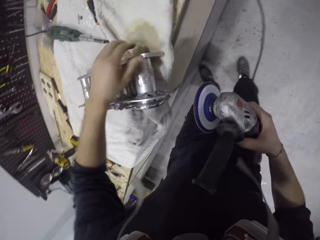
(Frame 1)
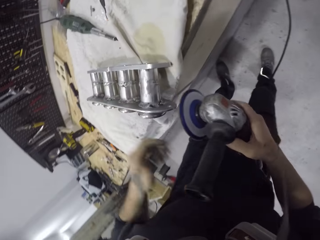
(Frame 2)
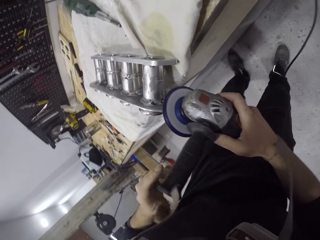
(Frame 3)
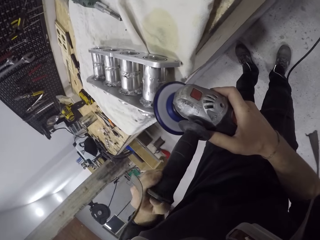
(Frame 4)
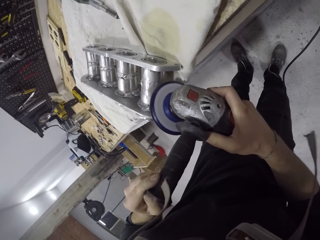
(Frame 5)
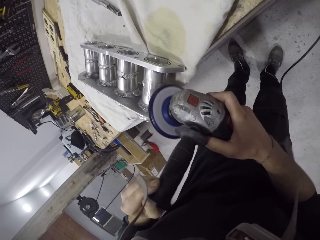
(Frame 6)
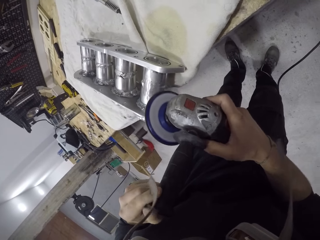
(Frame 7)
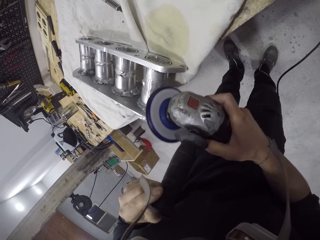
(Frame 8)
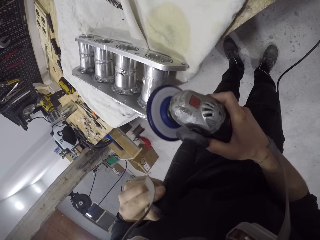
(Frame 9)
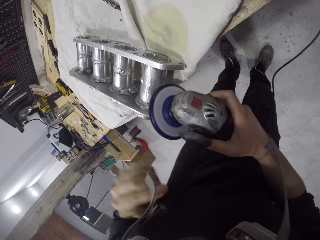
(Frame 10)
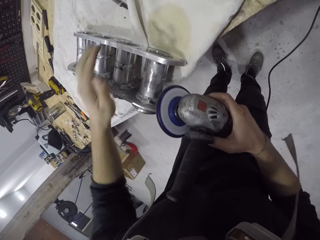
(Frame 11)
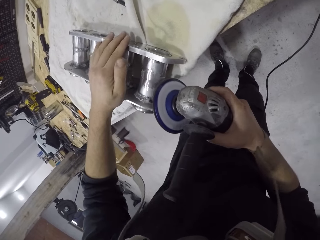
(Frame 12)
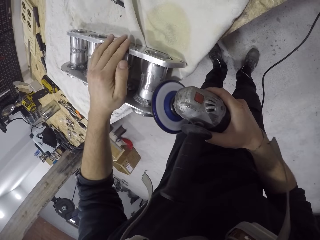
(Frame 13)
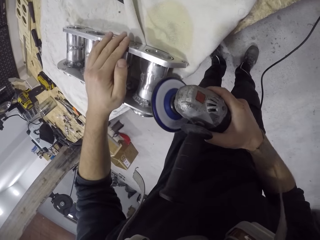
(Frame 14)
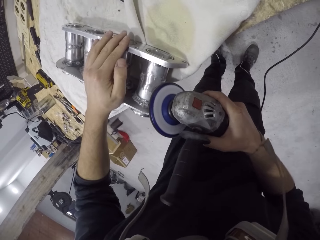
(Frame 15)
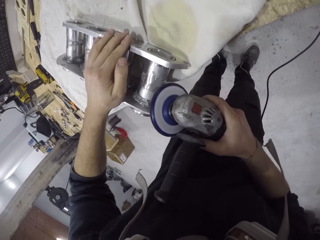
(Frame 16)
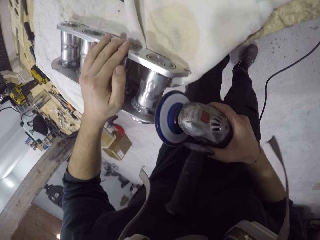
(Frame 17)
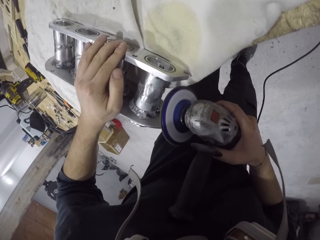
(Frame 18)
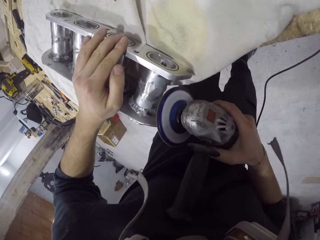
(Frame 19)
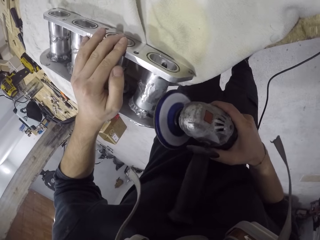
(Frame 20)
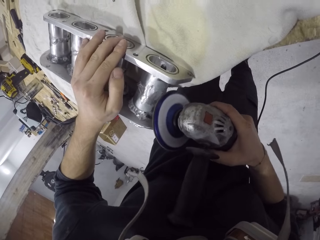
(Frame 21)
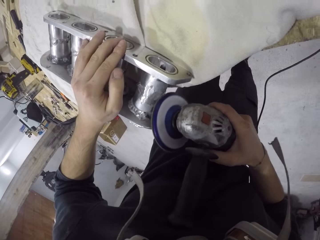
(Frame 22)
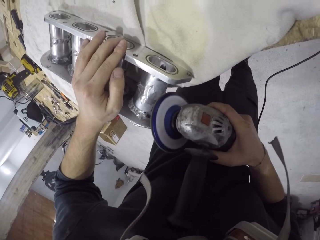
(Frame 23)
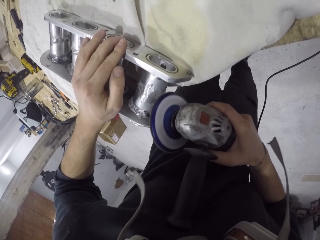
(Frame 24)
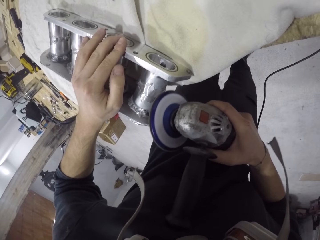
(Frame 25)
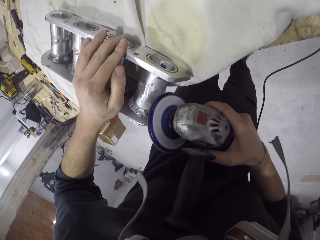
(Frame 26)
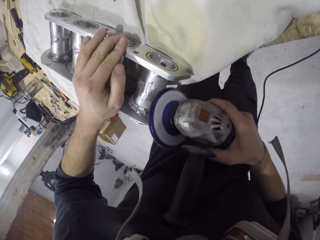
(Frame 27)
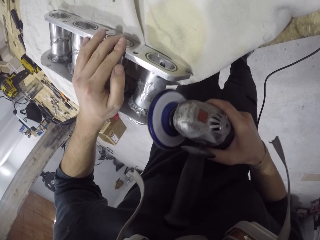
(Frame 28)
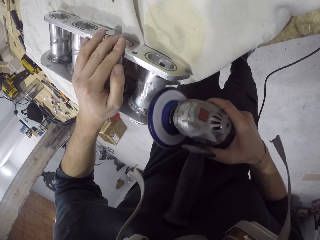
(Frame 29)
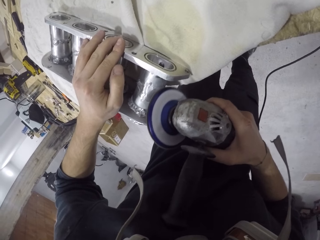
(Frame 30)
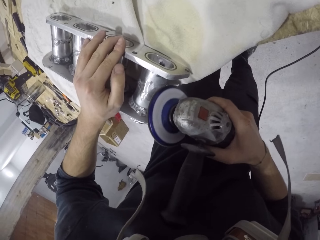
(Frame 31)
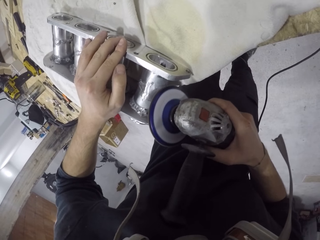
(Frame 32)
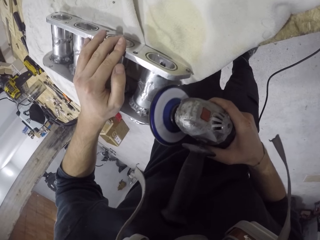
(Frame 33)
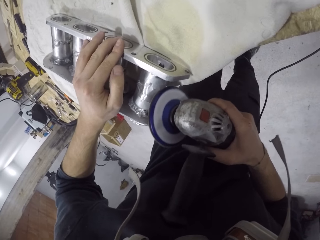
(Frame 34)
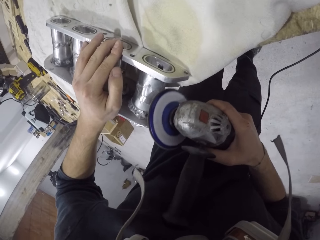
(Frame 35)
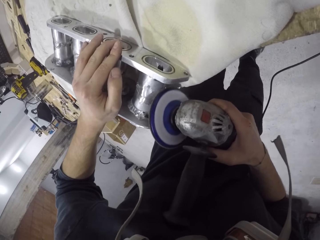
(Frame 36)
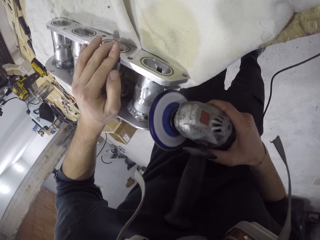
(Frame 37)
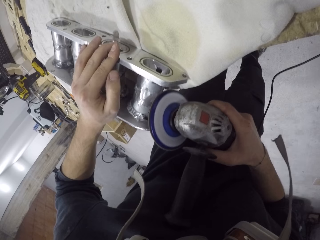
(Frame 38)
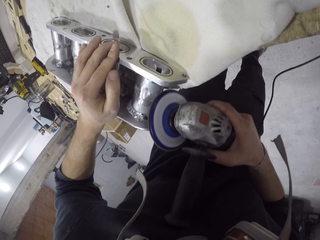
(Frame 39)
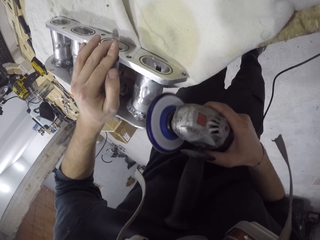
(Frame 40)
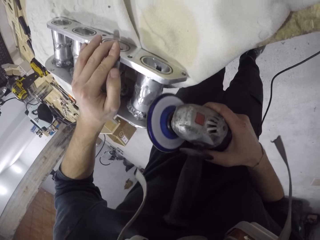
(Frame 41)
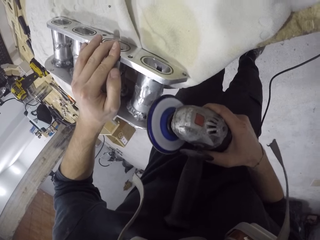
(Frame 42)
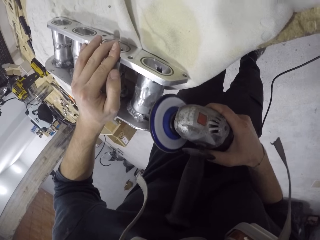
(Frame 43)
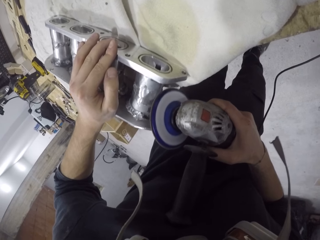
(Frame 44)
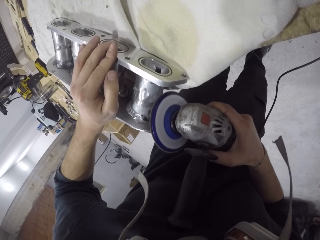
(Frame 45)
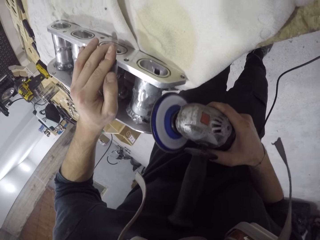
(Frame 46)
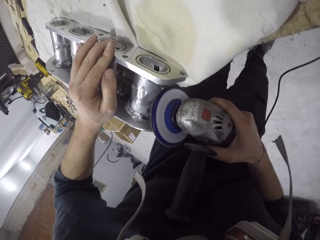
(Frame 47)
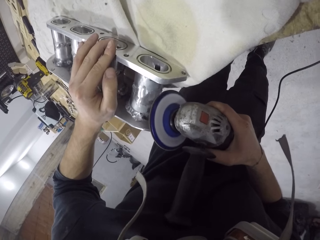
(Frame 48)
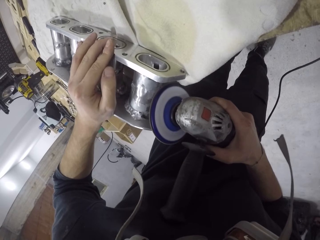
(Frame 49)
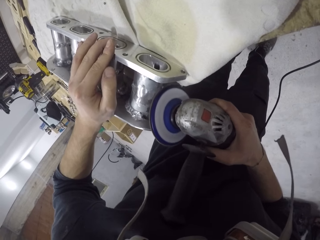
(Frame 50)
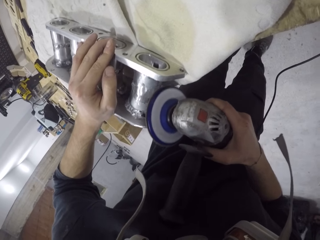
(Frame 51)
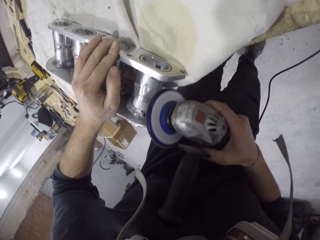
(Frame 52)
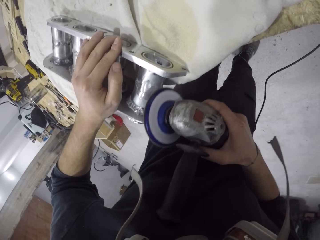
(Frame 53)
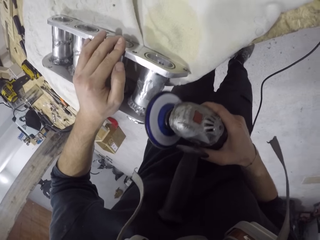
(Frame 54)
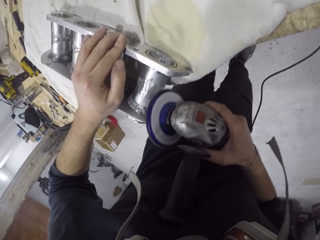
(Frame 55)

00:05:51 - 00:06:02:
The camera wearer sands the intake manifold on the table with the sanding machine in his hands. He places his left hand on the intake manifold on the table. He sands the intake manifold on the table with the sanding machine in his right hand.

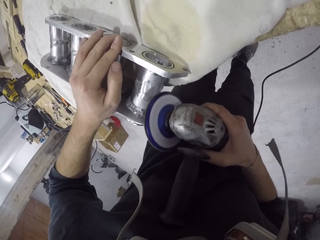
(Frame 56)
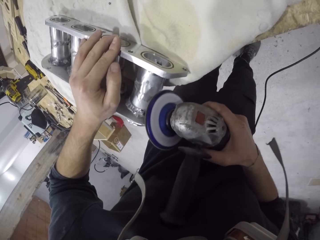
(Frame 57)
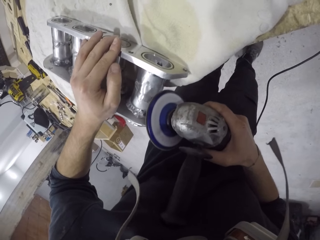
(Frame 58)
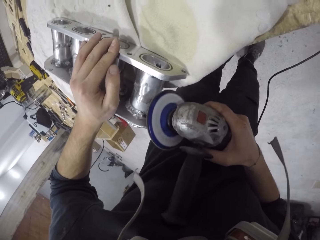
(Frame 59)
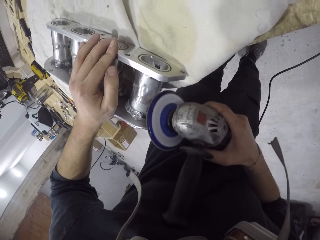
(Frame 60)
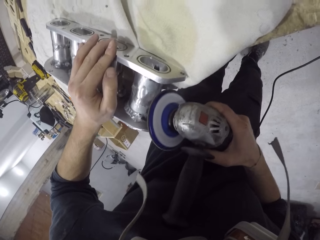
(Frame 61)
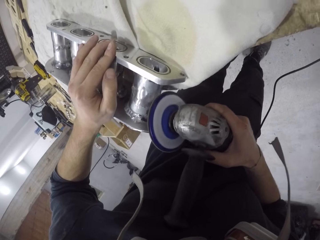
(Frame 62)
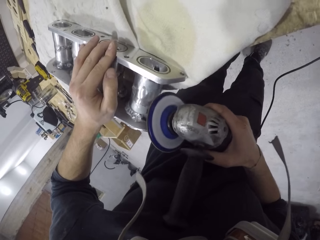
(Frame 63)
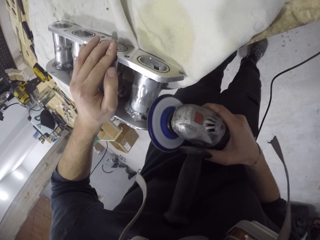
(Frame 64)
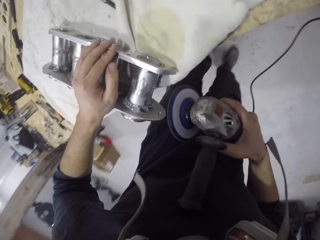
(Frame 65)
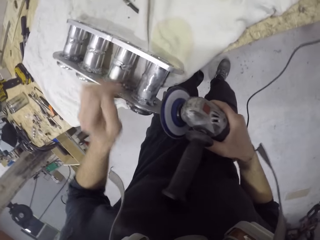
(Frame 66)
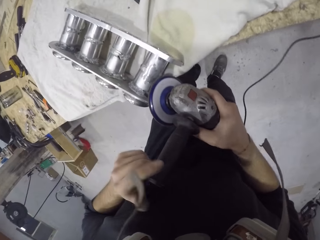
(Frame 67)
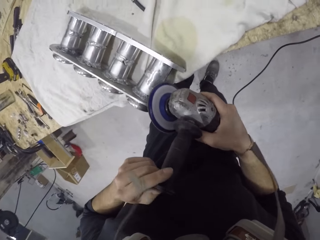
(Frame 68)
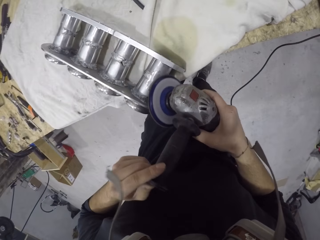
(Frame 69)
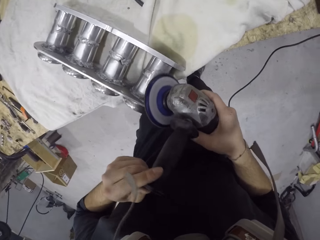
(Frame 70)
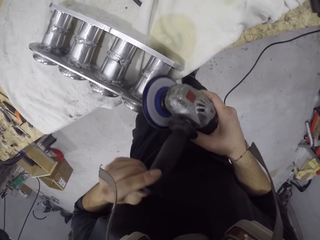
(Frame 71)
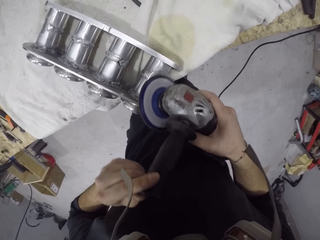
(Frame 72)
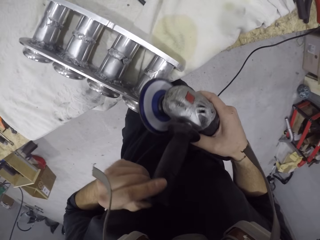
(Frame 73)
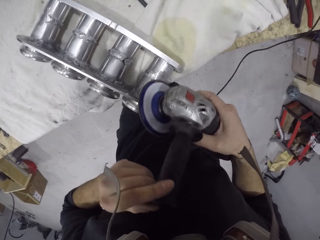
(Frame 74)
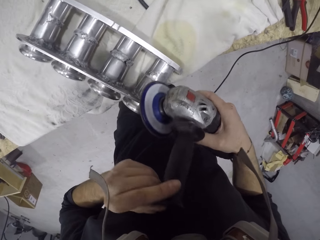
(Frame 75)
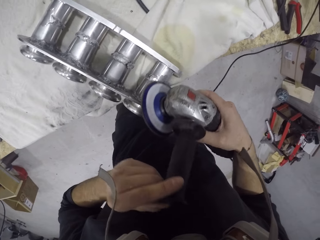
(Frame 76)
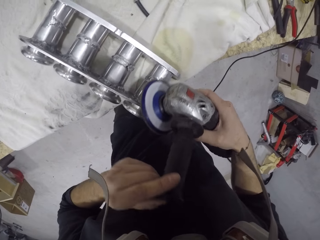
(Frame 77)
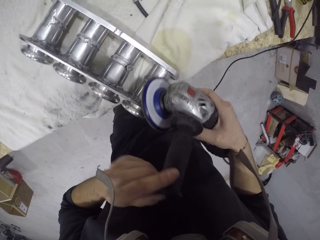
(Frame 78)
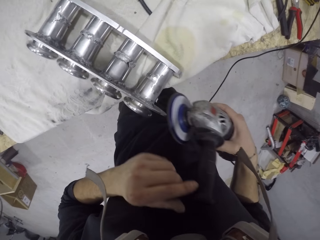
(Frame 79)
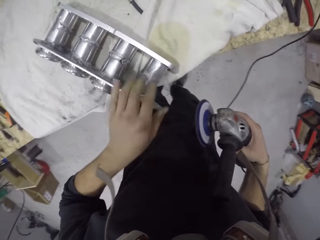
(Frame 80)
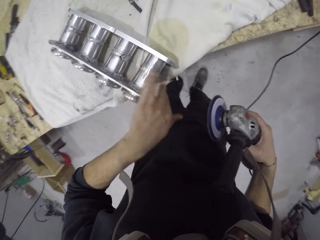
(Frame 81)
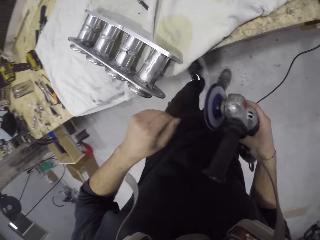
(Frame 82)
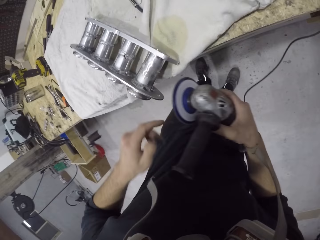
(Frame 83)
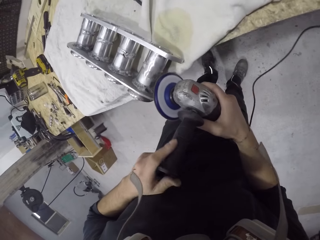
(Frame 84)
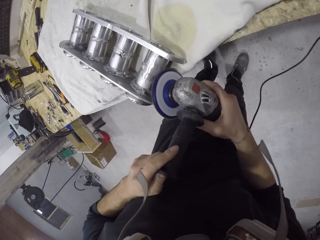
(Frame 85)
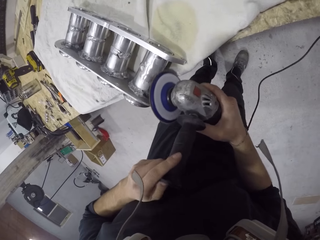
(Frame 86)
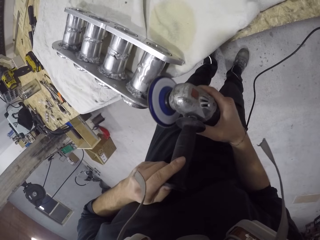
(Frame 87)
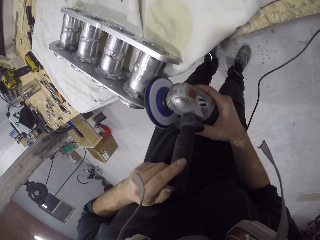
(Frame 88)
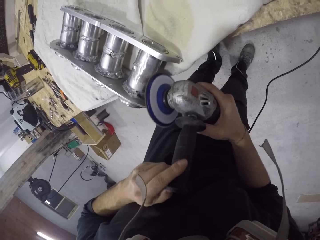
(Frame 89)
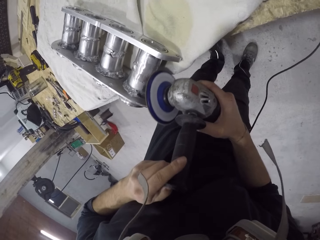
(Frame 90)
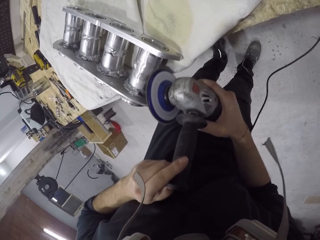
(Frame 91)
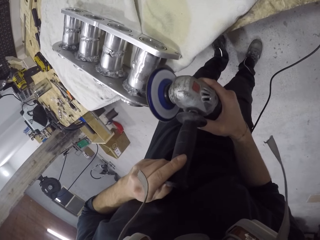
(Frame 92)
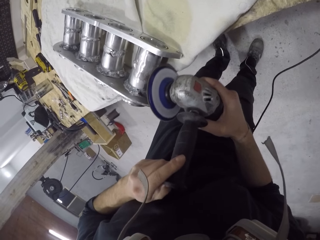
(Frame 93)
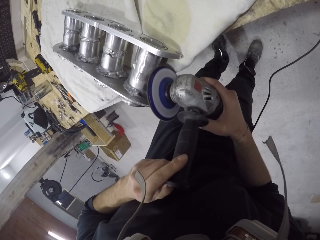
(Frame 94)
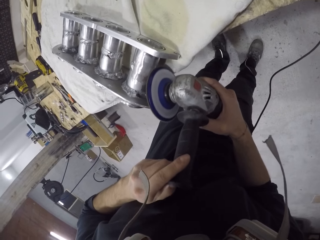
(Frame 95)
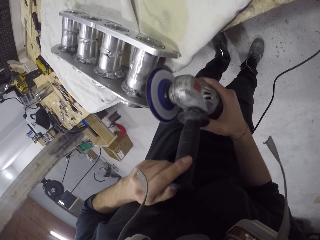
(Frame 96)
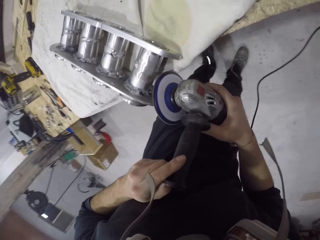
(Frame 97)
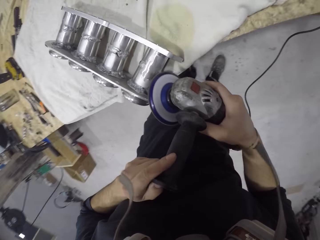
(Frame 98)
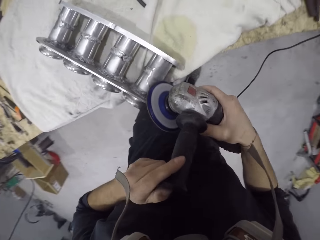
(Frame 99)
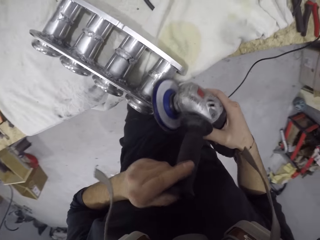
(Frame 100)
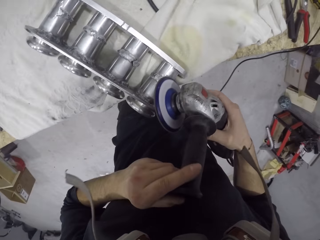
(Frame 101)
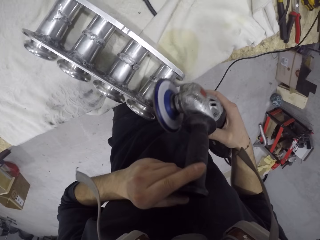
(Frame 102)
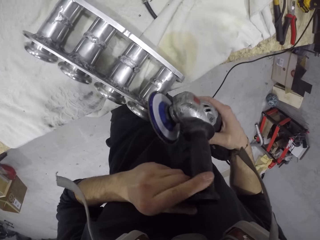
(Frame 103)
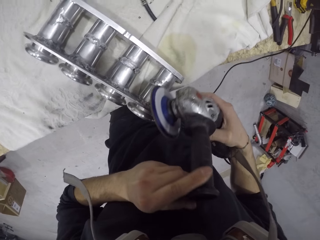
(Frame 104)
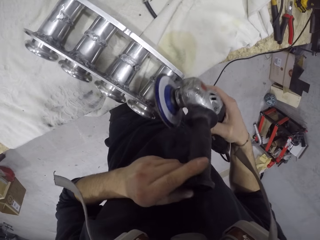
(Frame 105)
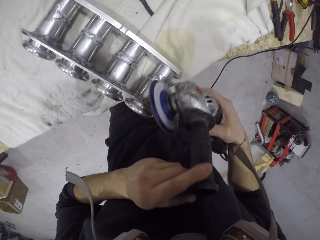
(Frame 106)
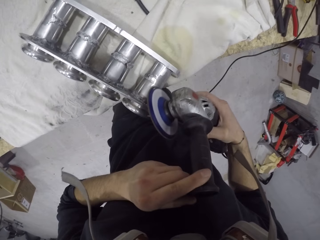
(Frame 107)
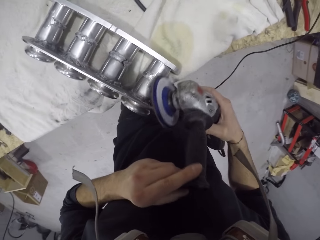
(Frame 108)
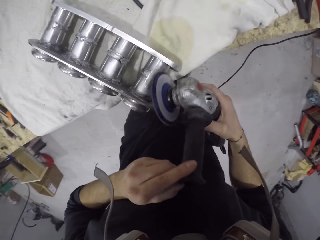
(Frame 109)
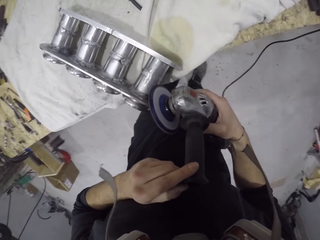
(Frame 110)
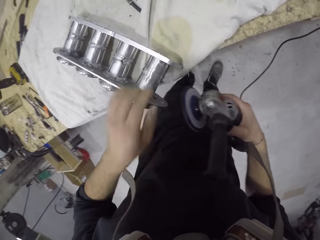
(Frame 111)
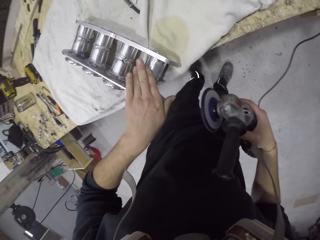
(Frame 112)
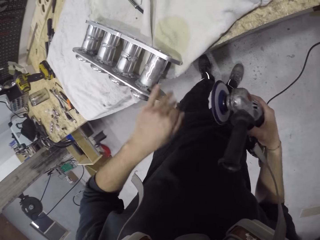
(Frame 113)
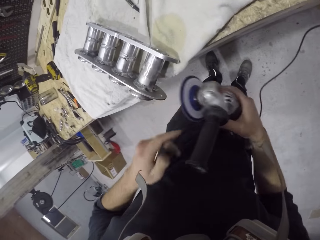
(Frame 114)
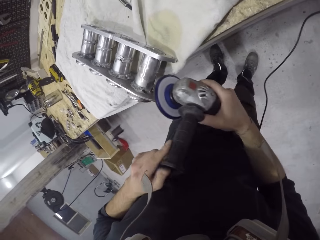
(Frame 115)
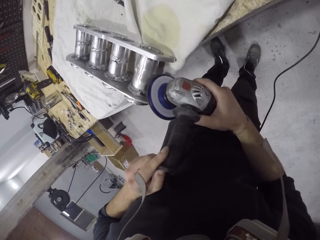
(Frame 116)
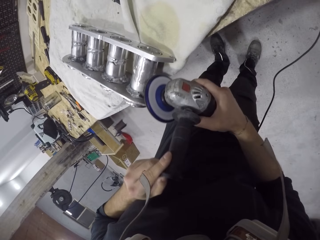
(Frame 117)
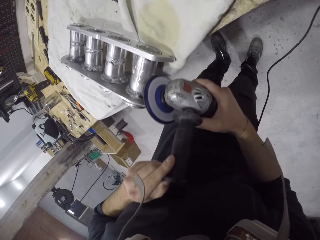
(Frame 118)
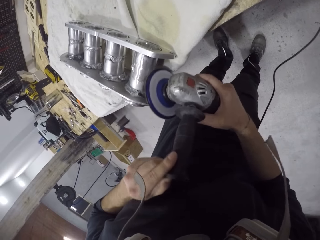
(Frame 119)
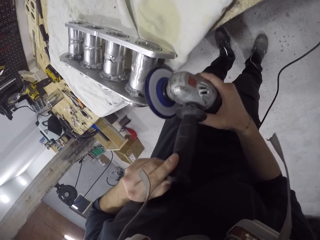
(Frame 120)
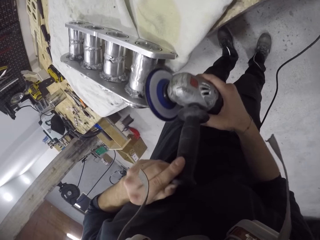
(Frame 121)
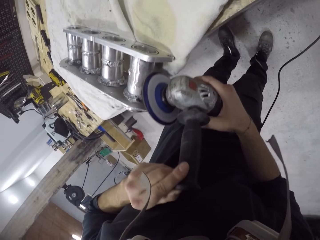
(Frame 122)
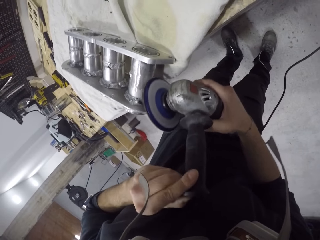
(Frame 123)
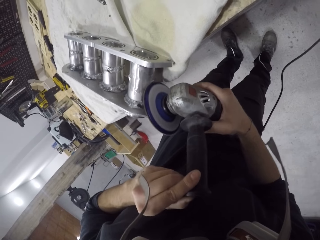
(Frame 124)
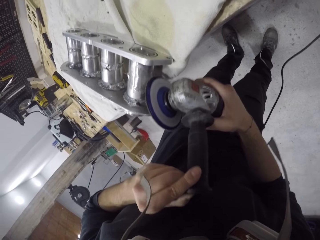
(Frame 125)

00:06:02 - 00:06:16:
The camera wearer sands the intake manifold on the table with the sanding machine in his hands. He wipes the intake manifold on the table with his left hand. He sands the intake manifold on the table with the sanding machine in his hands. He rubs the metal. He grinds the metal with a grinder.
